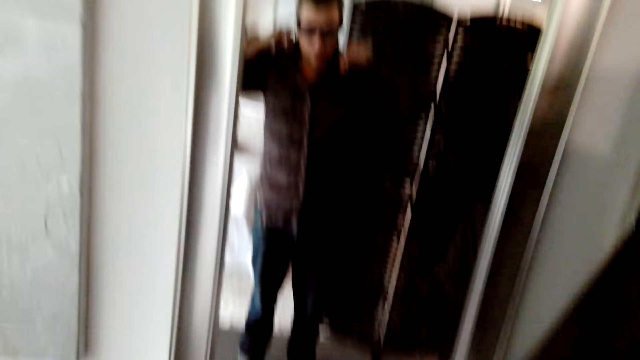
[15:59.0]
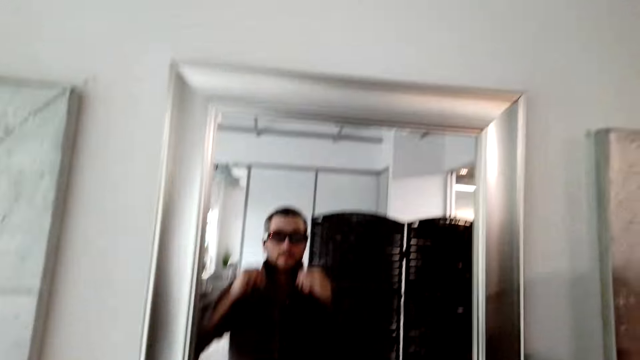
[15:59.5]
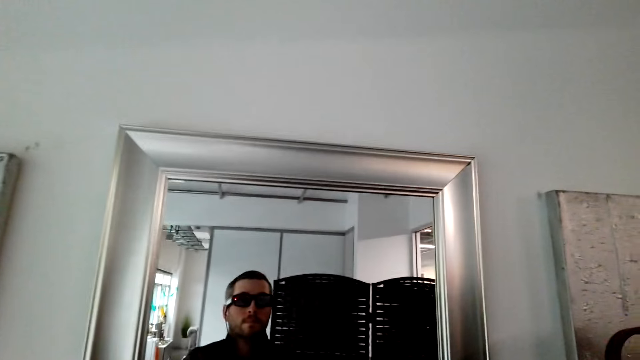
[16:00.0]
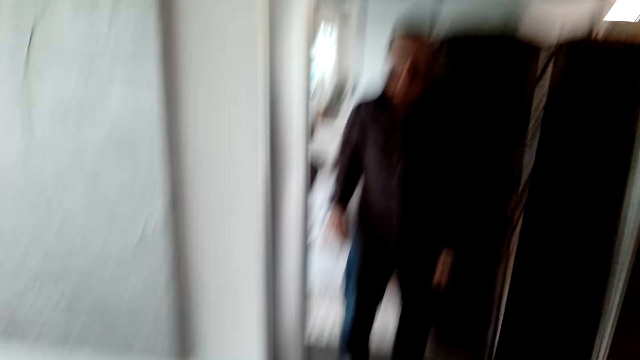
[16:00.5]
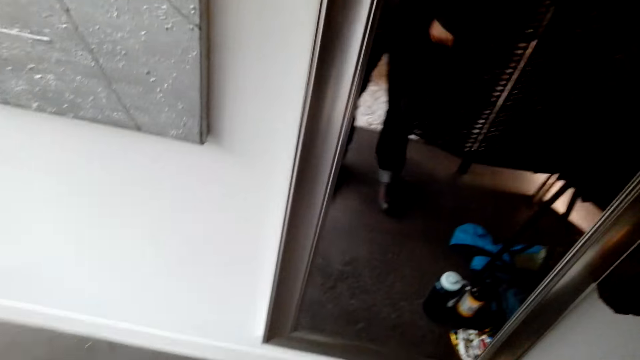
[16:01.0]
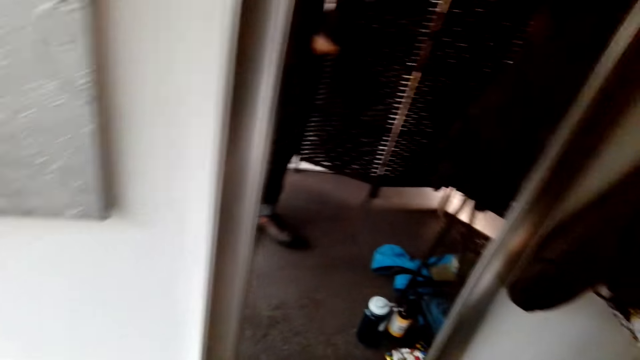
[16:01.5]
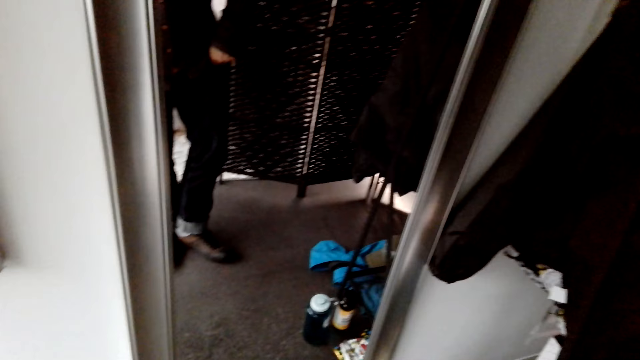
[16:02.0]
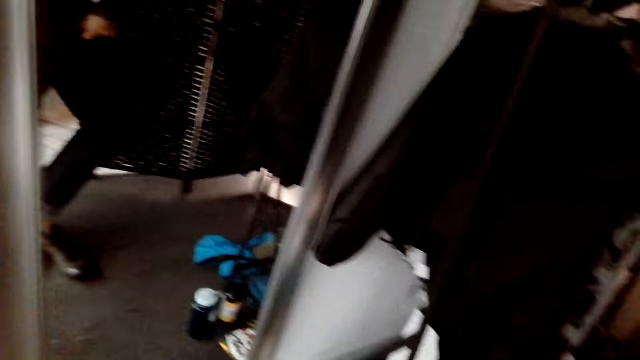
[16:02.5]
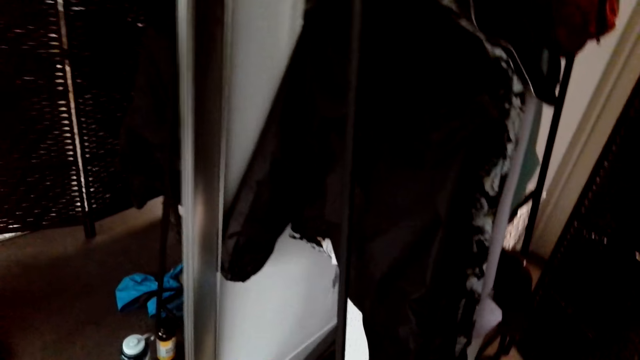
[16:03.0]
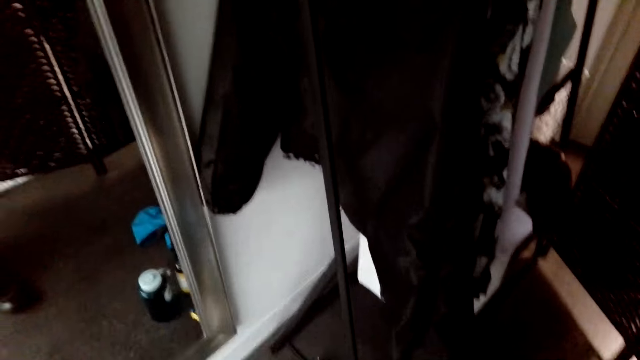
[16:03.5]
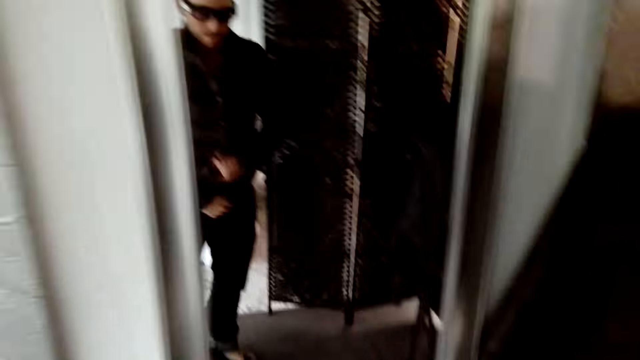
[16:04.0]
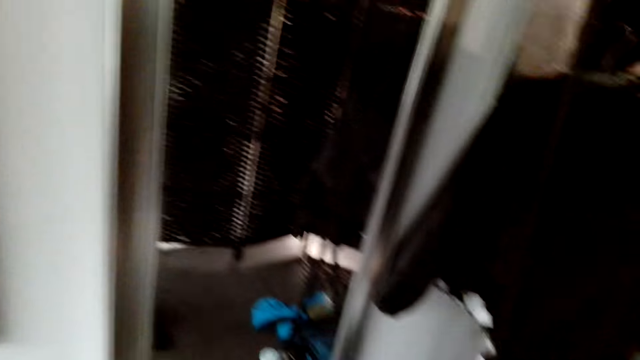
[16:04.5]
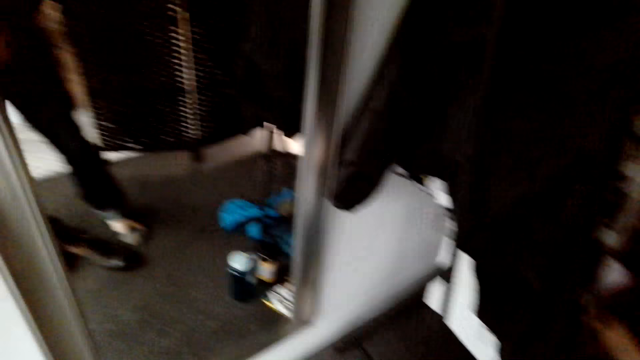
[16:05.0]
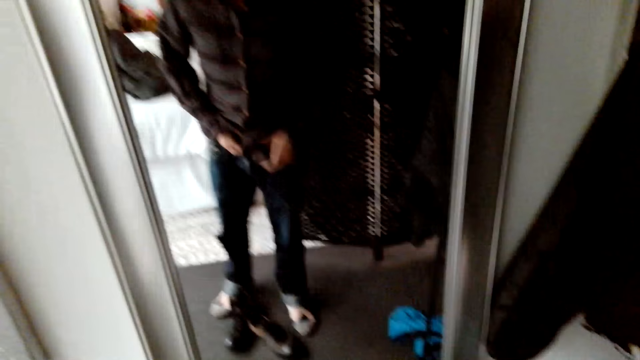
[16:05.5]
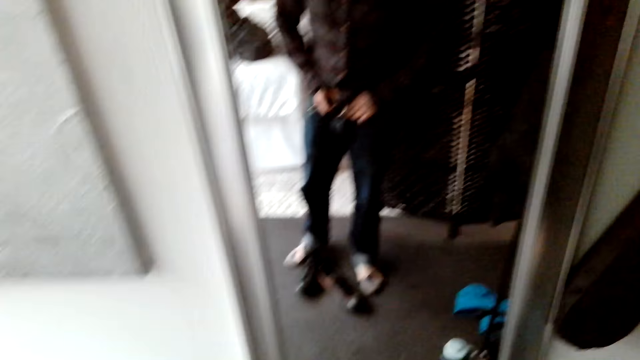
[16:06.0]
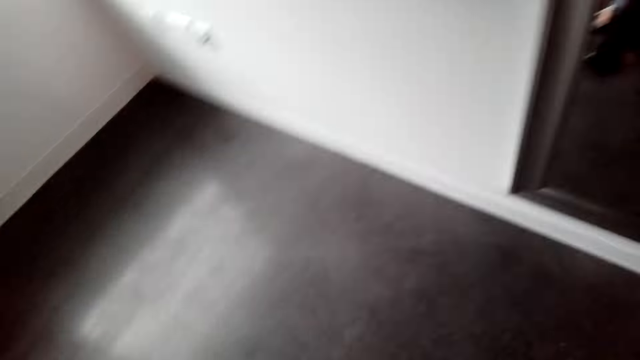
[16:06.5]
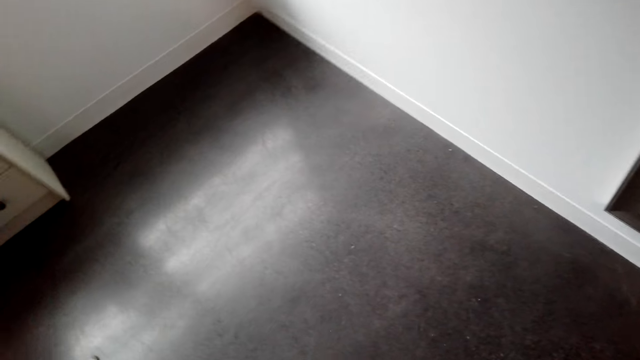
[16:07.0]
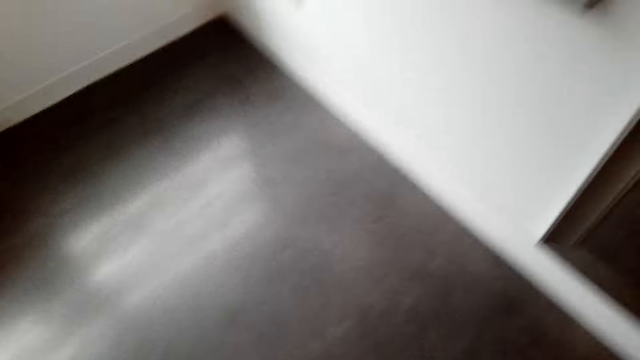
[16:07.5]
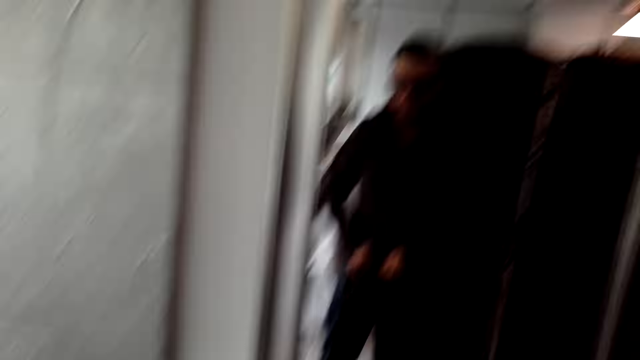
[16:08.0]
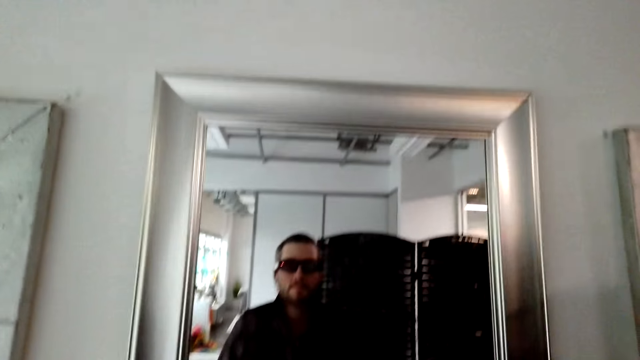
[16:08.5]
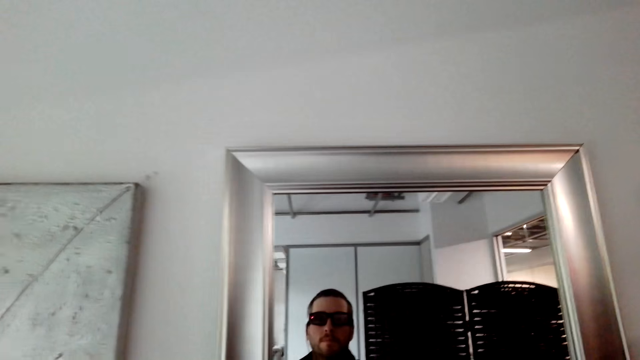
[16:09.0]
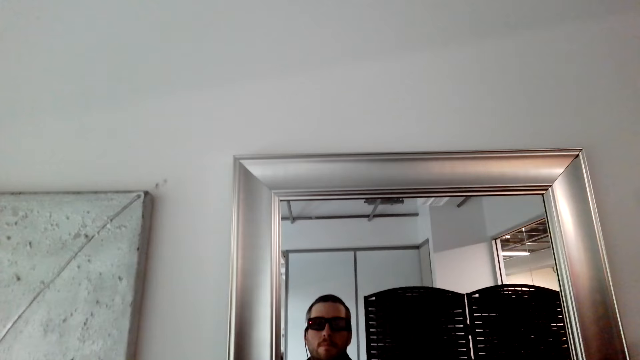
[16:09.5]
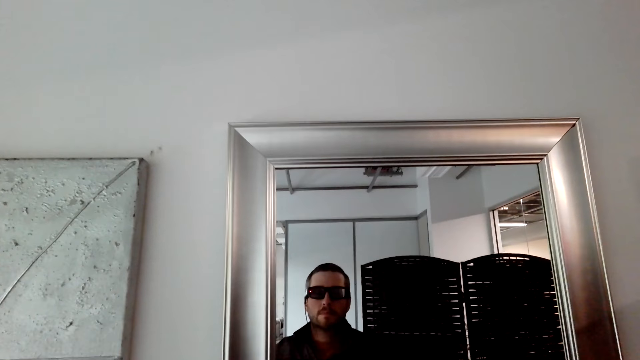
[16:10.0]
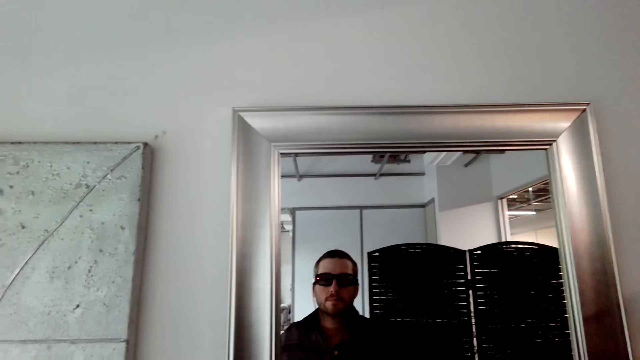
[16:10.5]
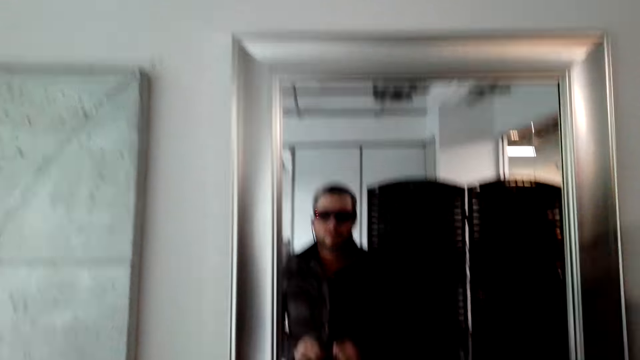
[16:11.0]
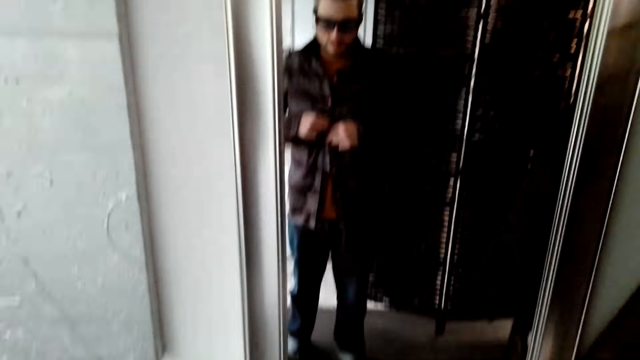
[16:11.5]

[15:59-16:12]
The camera wearer looks around the house. They look around. They stare at themselves through the mirror.

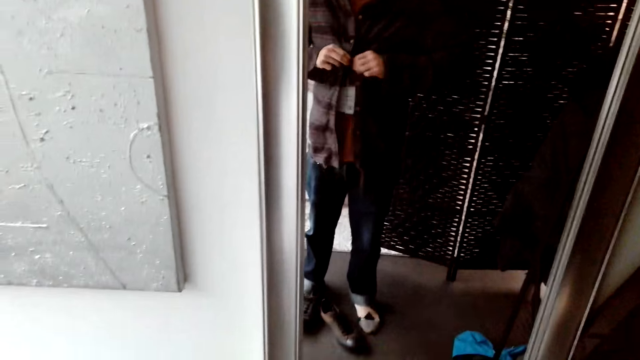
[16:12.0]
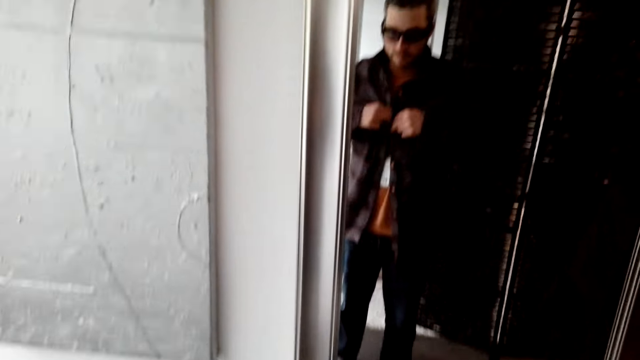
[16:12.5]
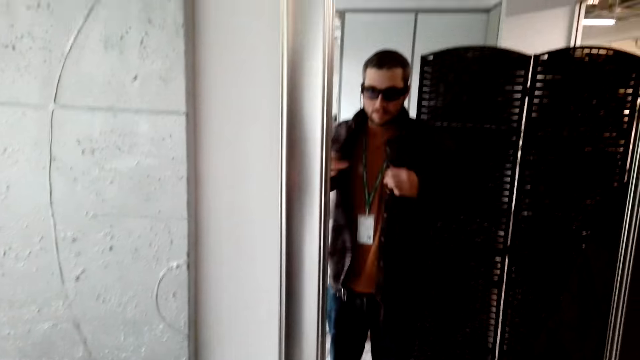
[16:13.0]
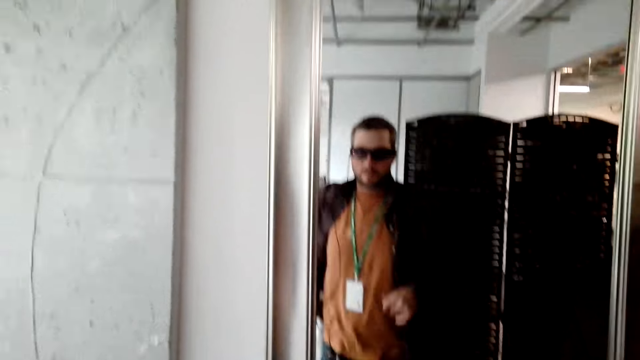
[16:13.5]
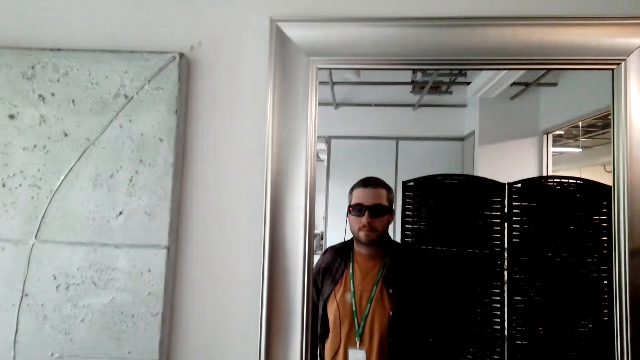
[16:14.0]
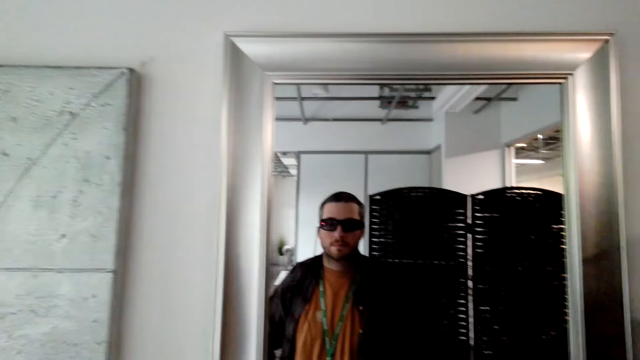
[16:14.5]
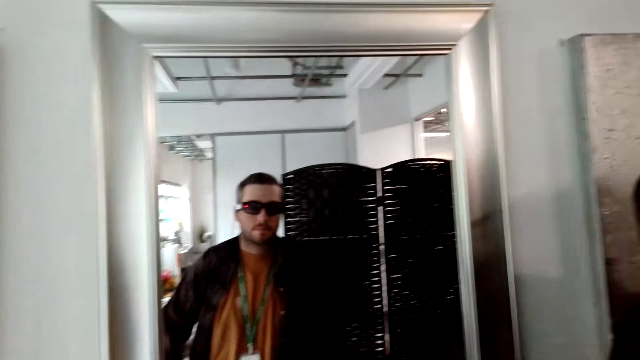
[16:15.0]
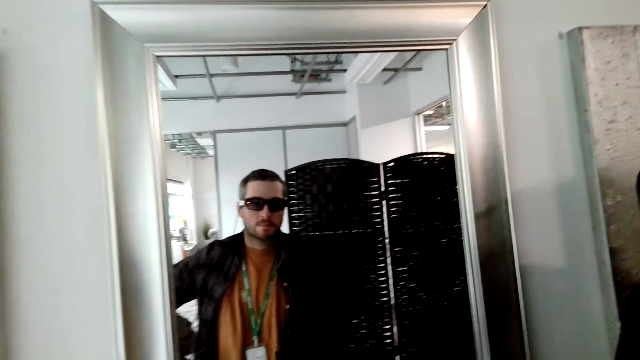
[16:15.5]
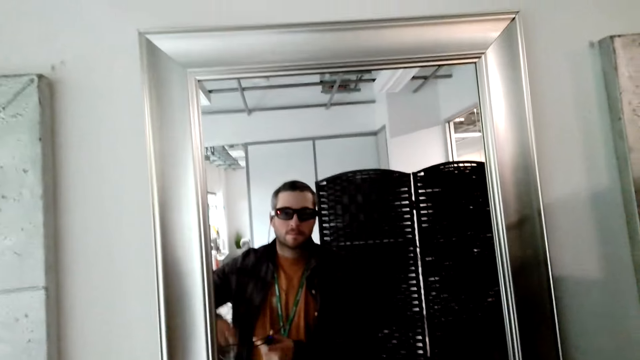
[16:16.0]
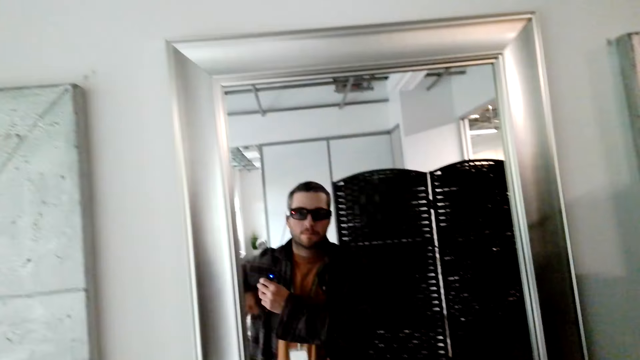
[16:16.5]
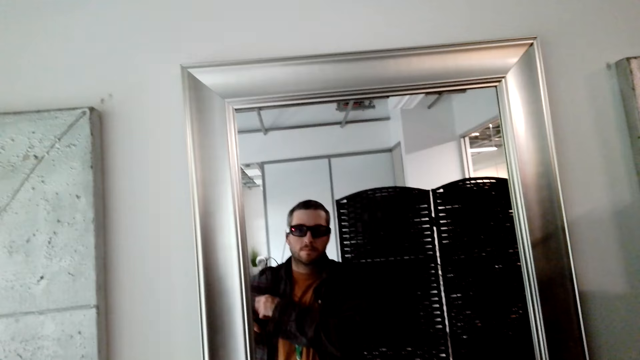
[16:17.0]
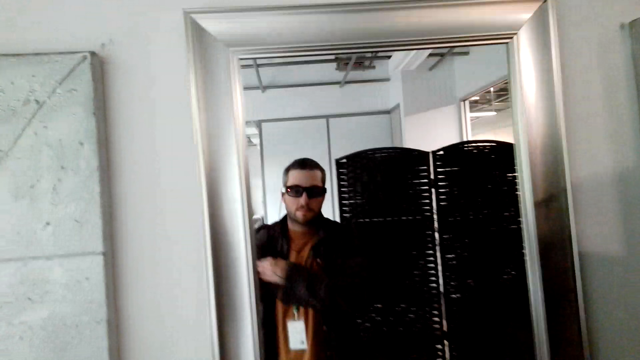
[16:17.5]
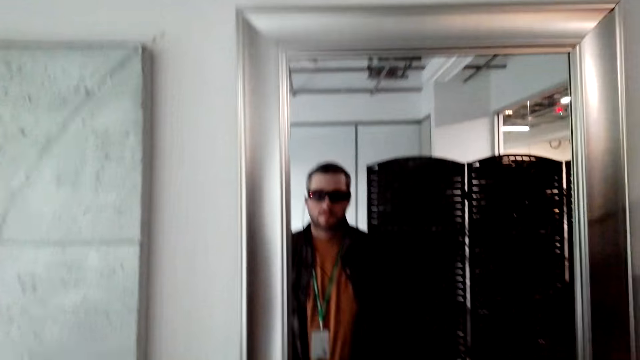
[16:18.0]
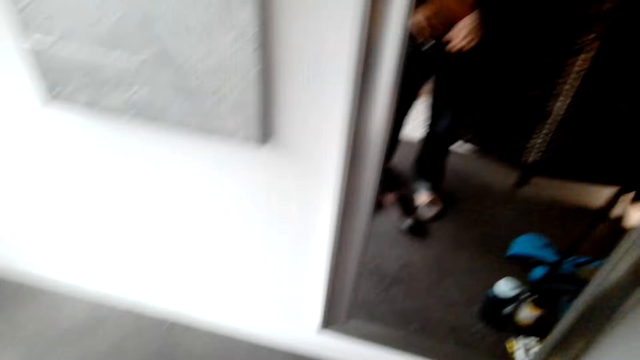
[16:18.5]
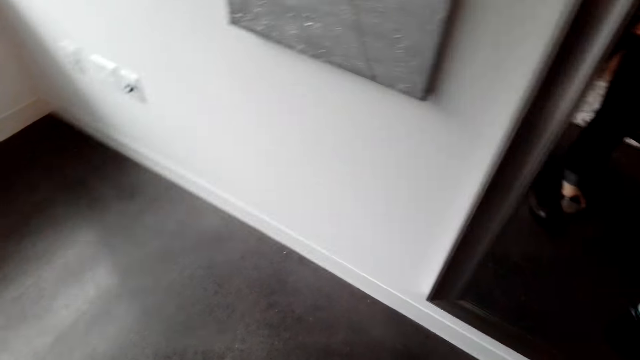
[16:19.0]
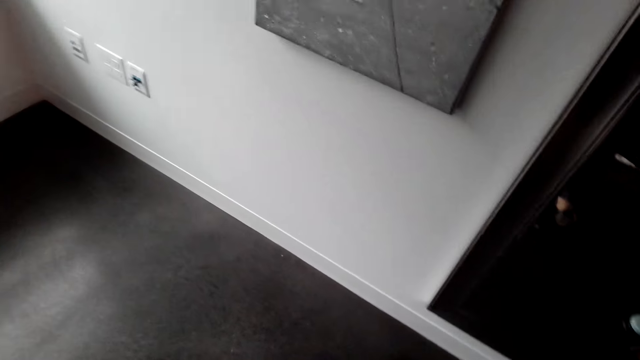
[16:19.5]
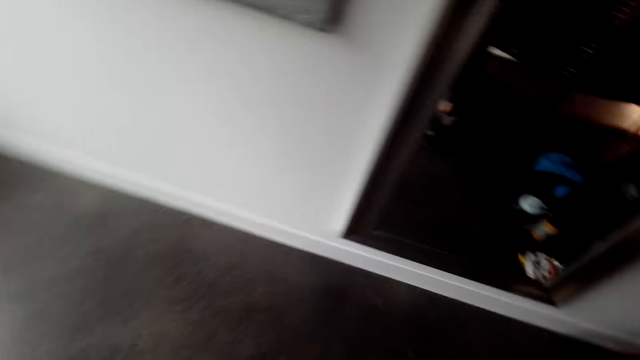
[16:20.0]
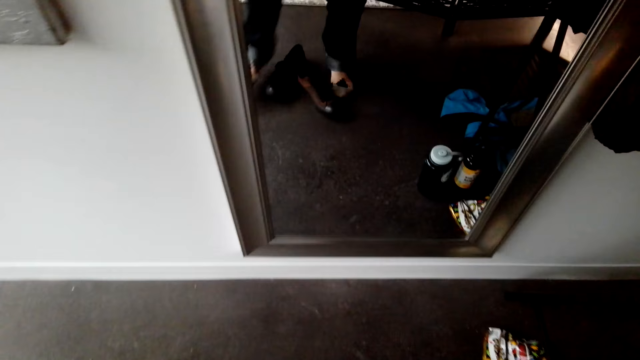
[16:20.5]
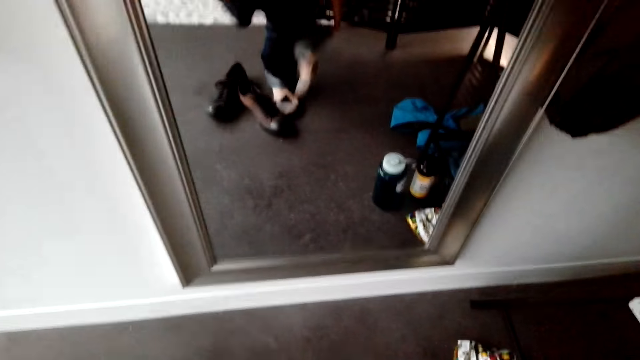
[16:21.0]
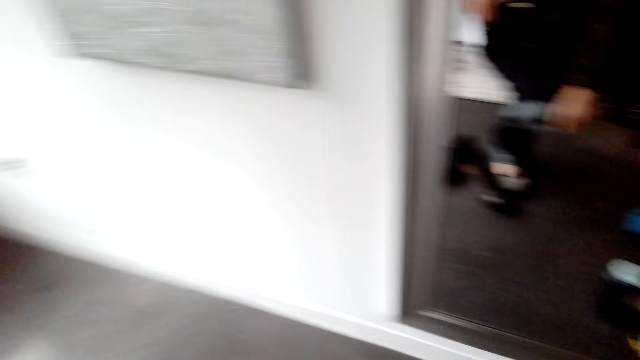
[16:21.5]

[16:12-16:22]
The camera wearer unbuttons the shirt. They put the phone in the shirt pocket. They look around the house.
